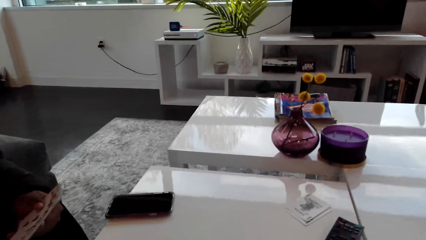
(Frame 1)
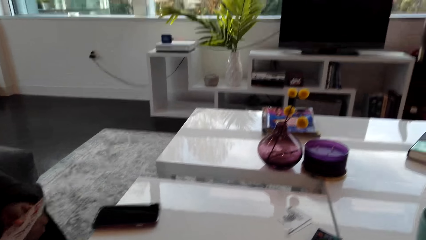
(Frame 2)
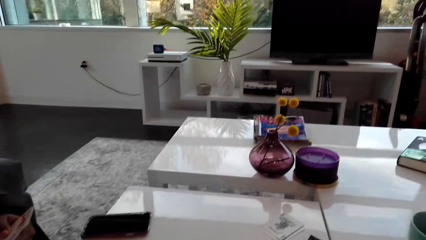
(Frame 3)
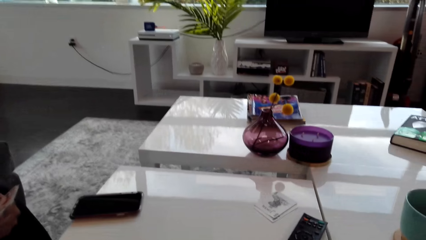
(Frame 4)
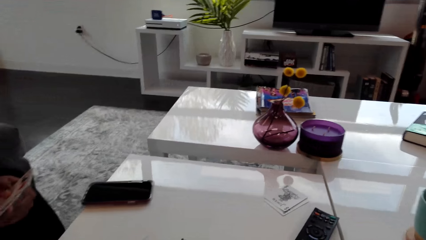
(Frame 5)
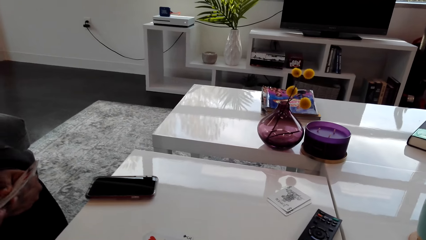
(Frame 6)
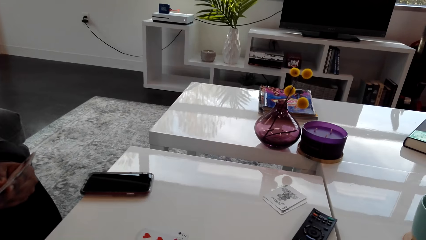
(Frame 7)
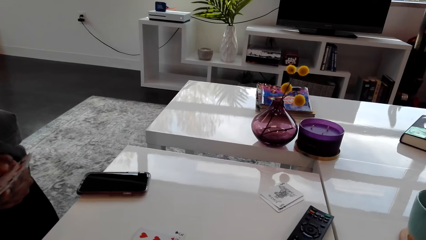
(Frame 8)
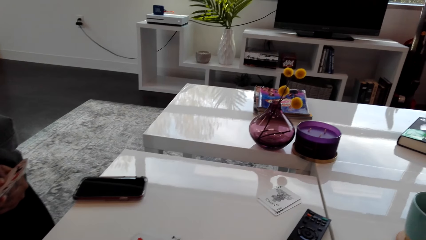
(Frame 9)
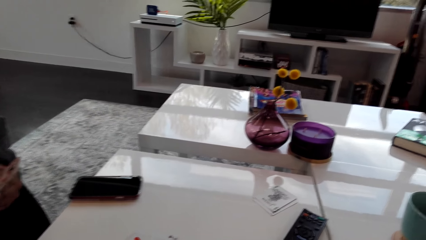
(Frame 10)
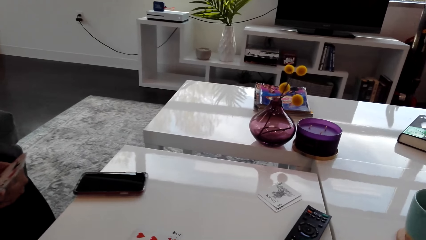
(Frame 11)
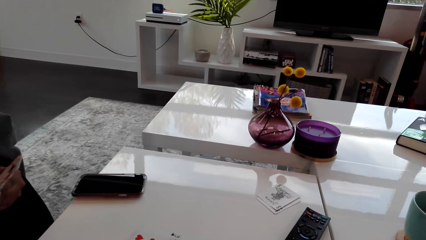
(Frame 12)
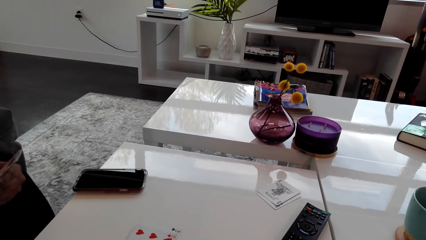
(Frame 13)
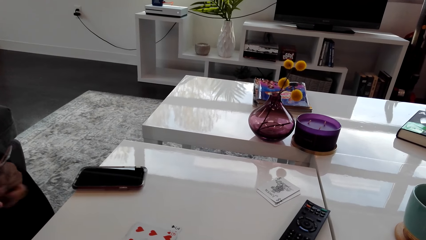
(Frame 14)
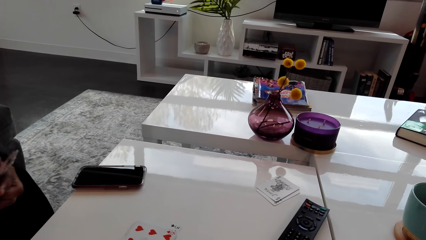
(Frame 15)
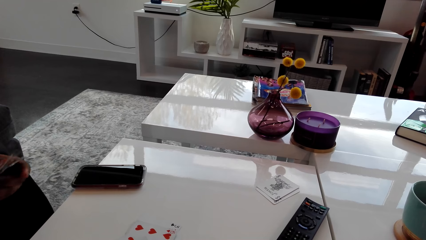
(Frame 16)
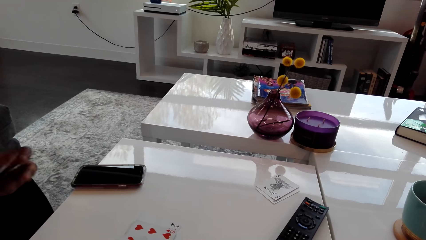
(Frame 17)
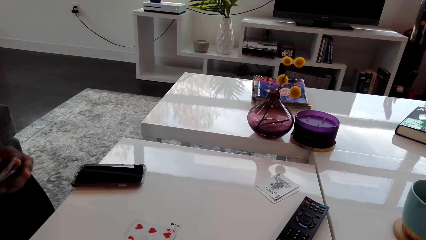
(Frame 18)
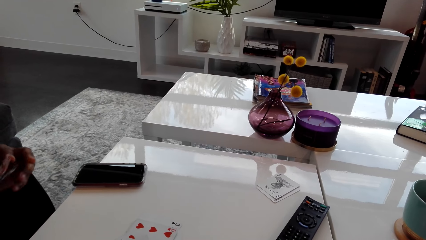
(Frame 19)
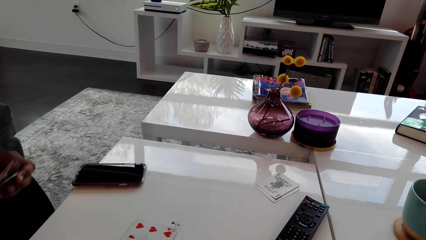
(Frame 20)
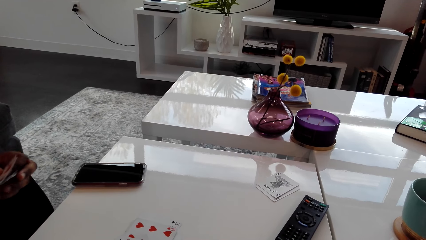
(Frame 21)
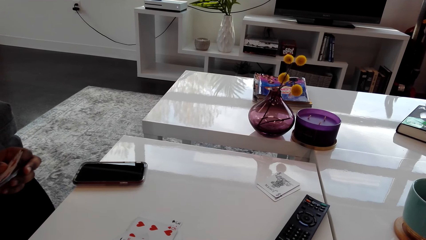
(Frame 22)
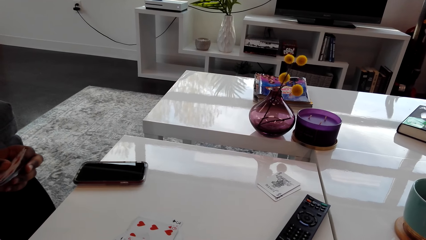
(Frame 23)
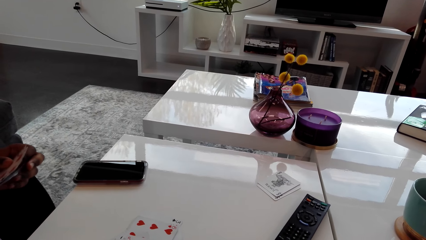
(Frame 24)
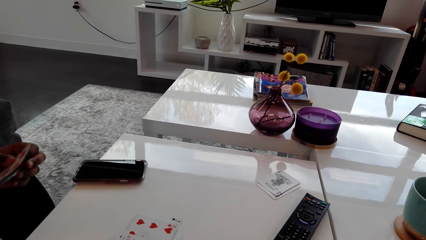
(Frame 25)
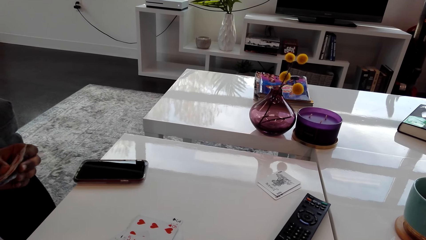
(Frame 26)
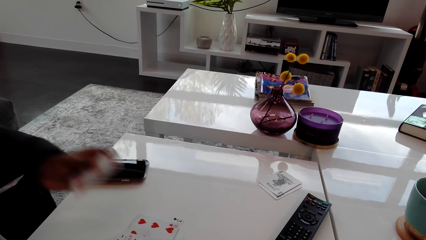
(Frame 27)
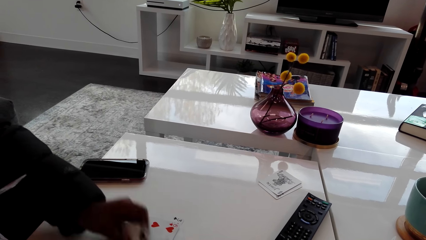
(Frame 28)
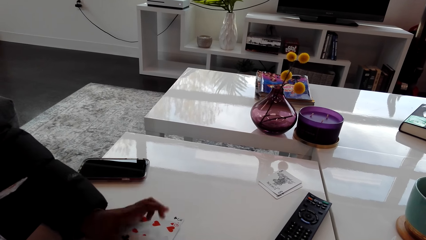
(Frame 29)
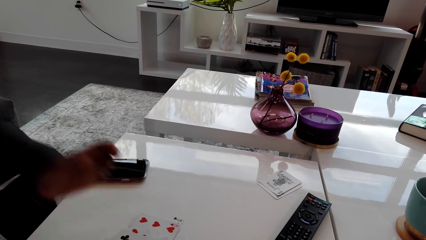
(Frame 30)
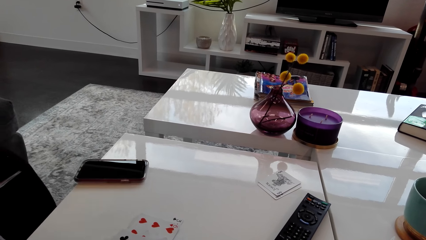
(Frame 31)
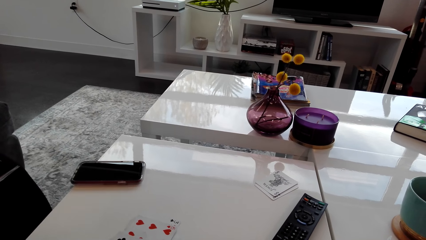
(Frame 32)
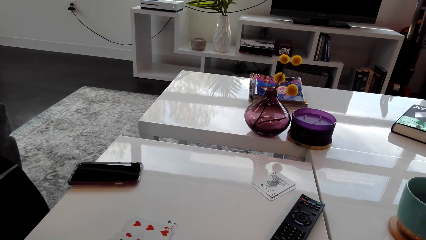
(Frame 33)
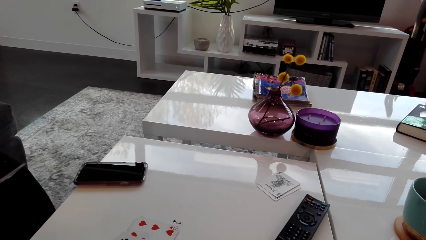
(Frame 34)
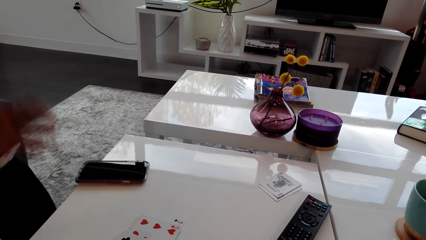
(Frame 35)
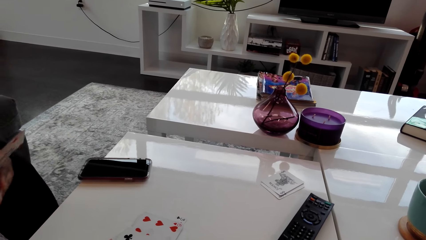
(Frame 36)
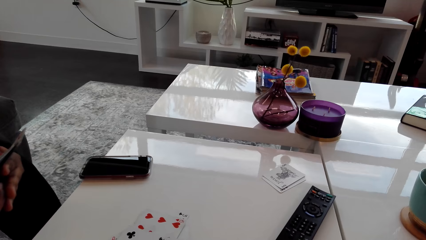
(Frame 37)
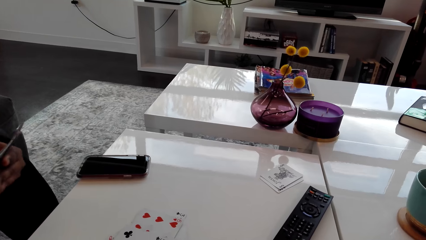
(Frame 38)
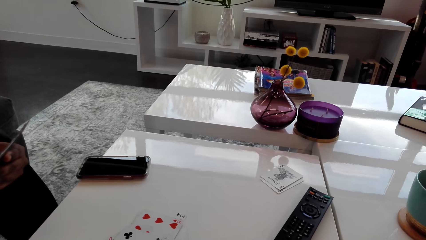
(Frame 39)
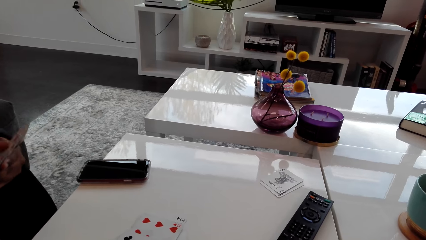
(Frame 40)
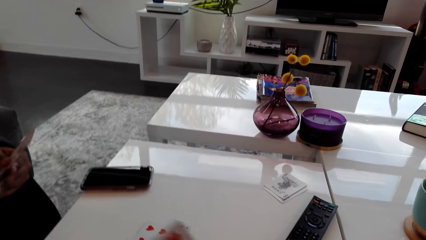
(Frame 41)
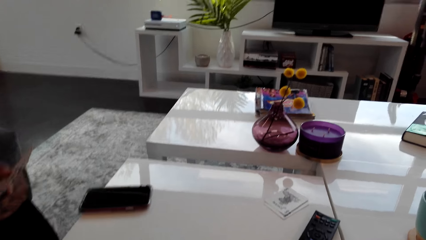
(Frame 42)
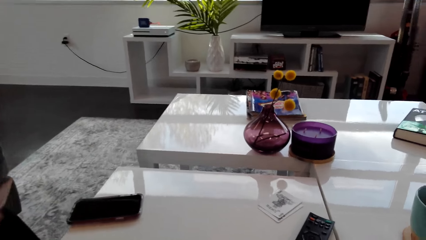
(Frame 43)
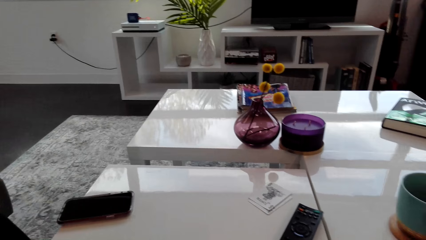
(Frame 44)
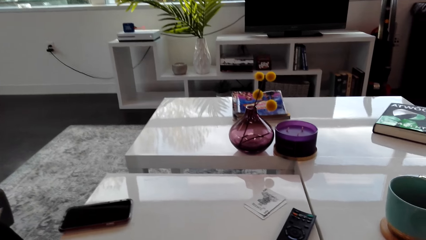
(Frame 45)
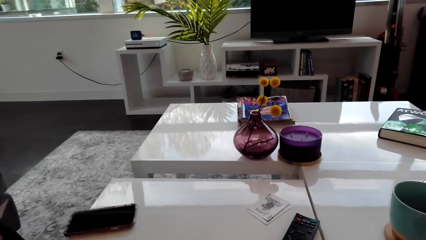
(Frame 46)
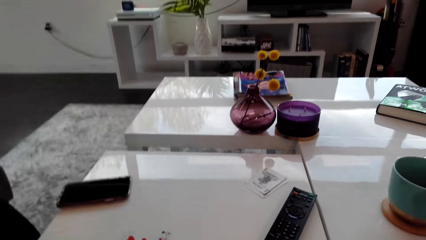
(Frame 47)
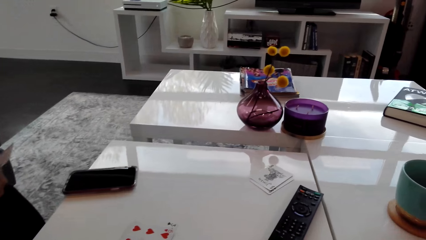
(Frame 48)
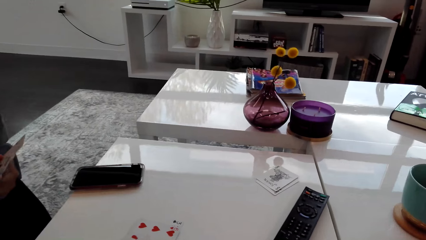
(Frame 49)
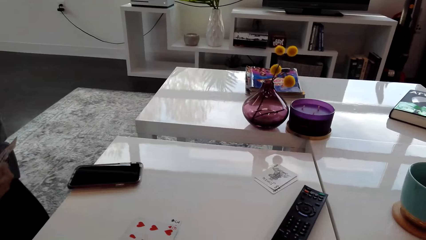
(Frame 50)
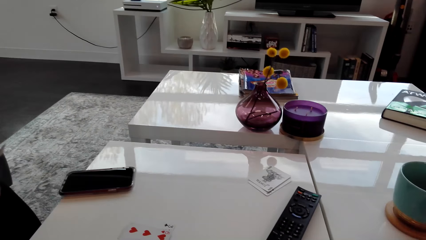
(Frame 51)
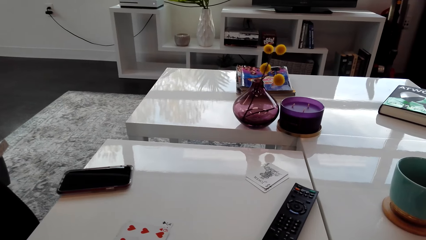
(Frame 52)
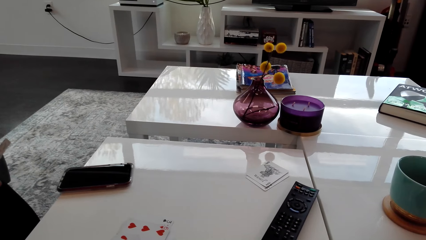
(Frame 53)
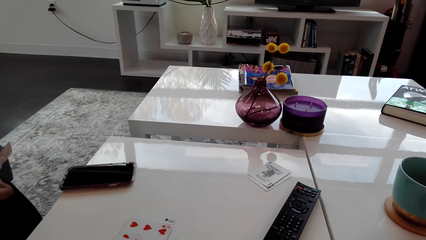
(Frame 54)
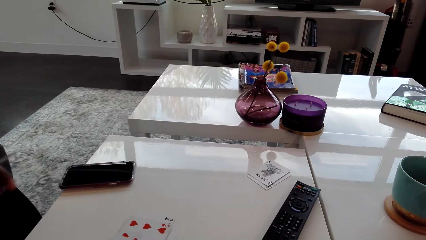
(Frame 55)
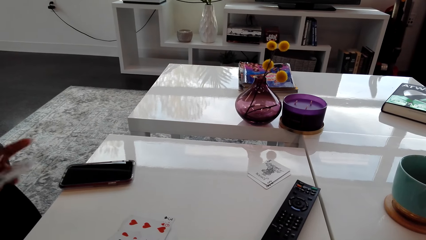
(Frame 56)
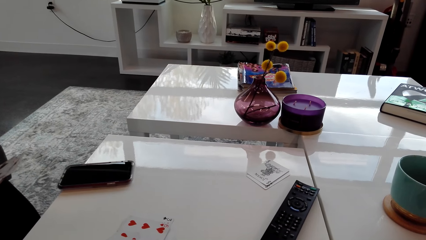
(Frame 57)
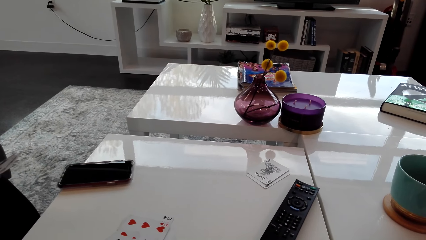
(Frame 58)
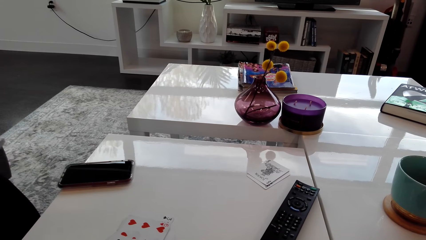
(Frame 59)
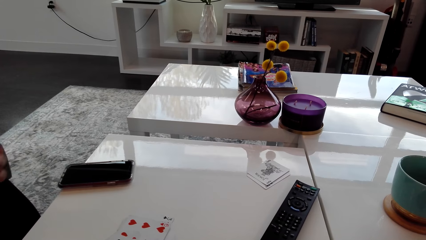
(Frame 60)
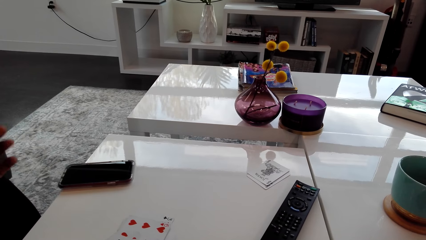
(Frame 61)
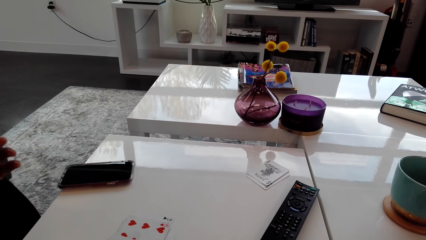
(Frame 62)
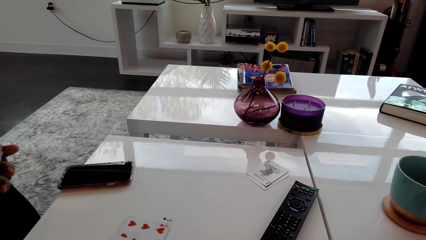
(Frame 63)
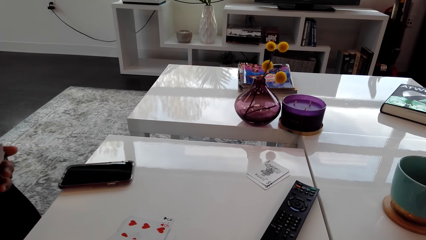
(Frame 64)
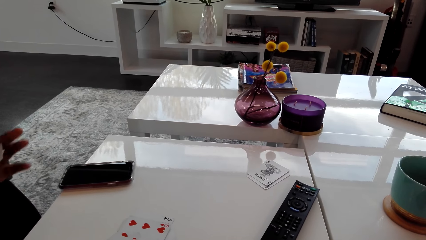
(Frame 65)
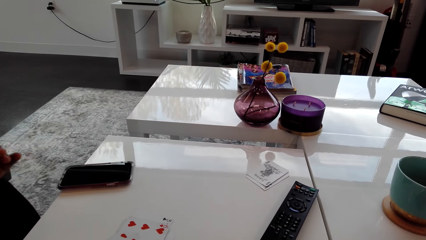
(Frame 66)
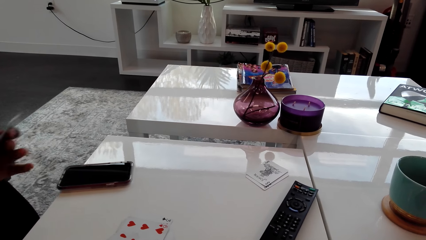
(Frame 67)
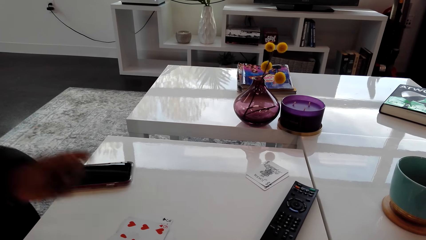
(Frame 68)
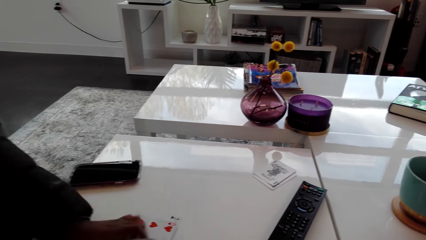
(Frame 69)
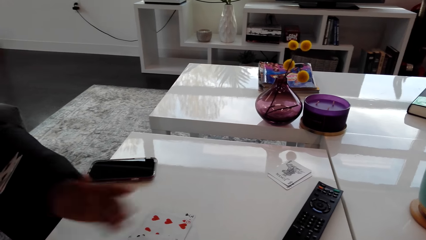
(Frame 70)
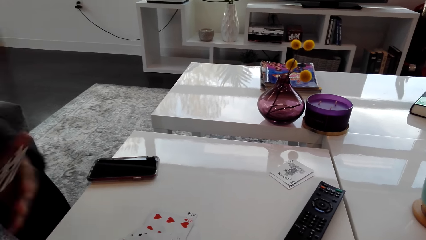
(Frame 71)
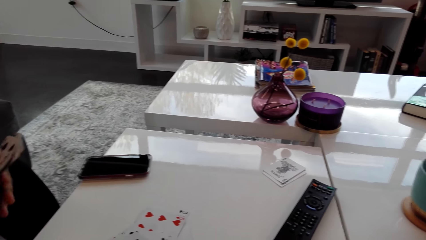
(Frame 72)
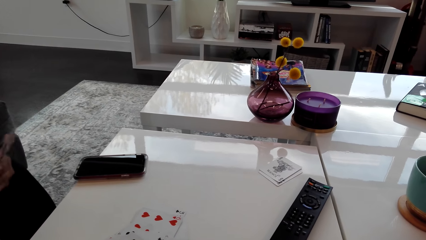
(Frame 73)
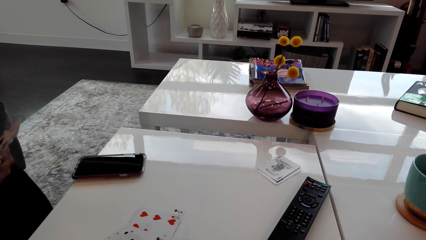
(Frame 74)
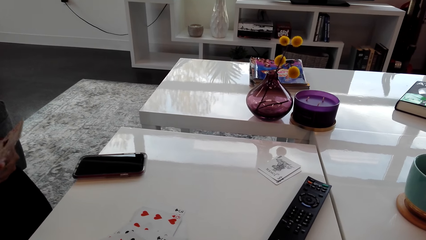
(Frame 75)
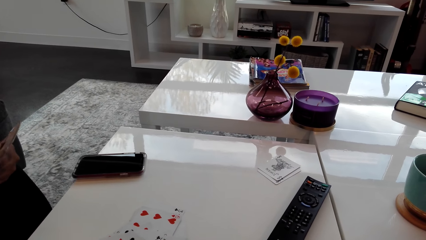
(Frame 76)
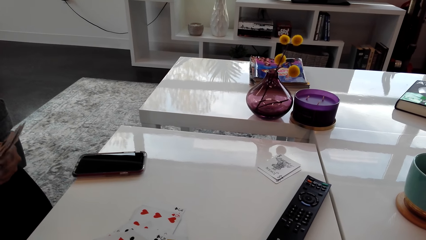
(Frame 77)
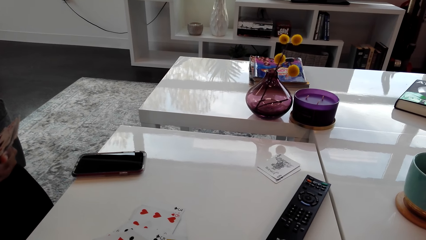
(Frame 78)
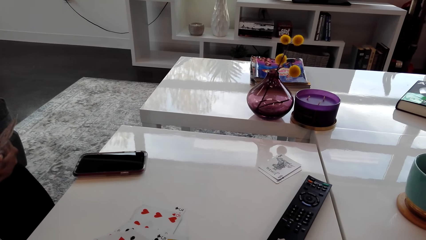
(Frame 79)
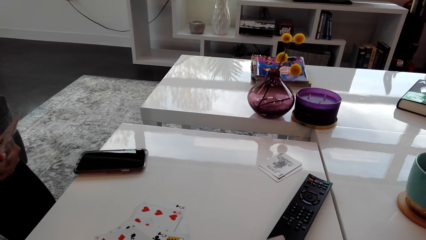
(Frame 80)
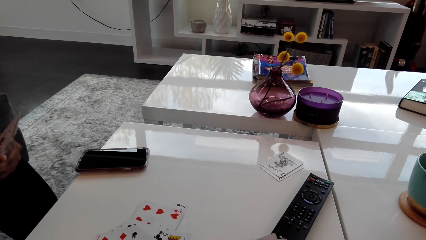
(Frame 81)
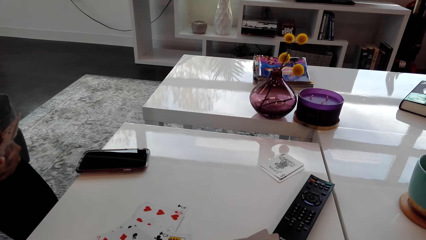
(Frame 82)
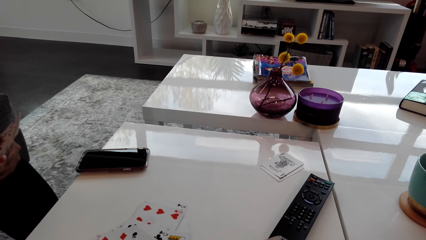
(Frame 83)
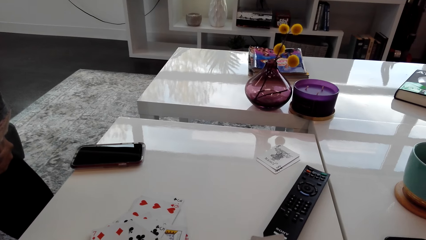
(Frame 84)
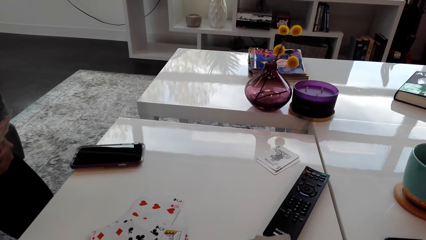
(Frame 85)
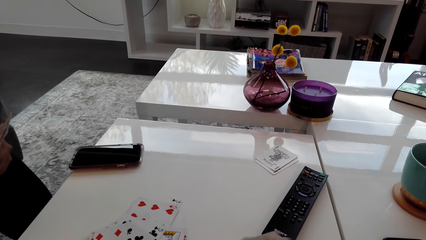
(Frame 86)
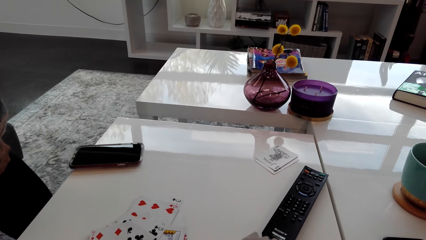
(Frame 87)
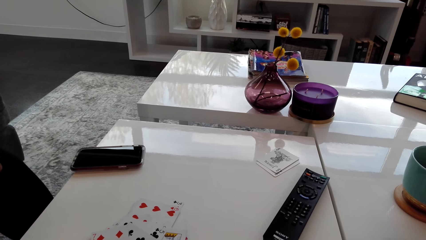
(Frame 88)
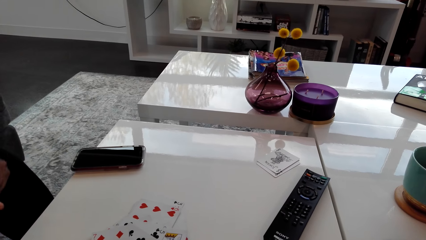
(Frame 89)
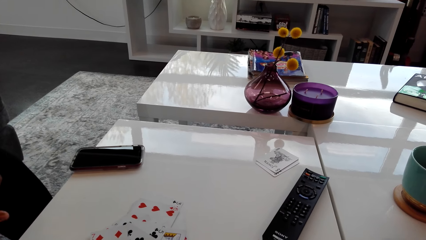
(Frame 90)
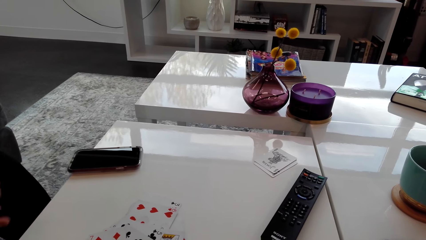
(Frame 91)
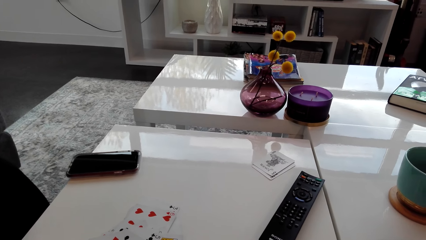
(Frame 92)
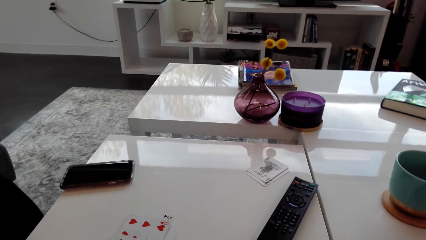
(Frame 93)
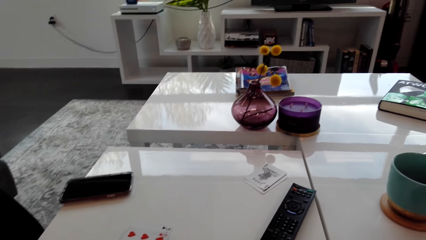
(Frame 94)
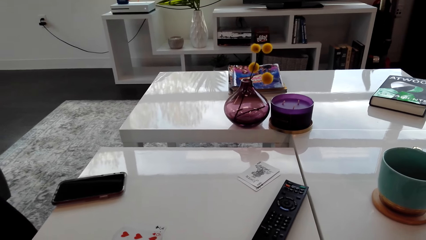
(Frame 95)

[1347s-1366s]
A person puts the card on the table. The person puts the phone down and arranges the cards. The person puts the phone down and arranges the cards.
